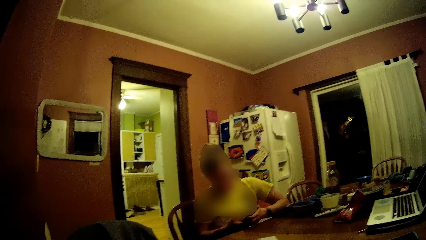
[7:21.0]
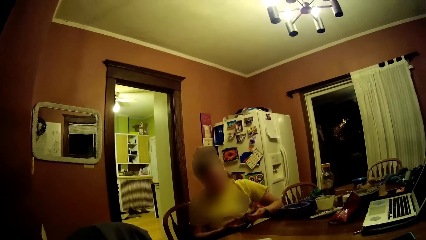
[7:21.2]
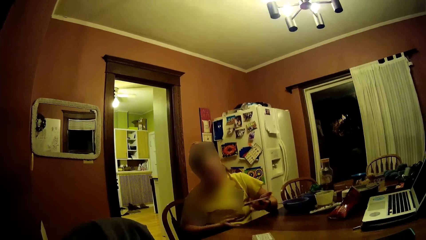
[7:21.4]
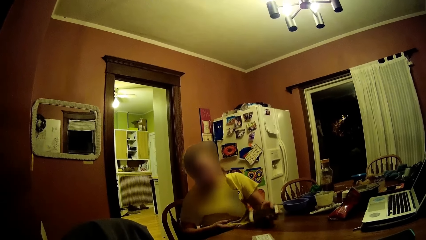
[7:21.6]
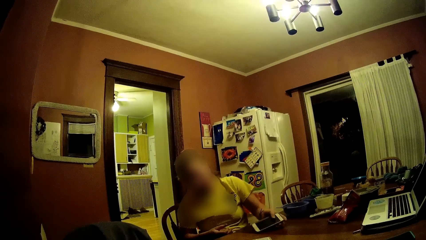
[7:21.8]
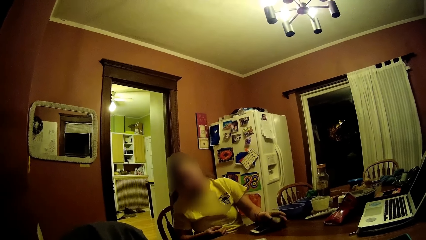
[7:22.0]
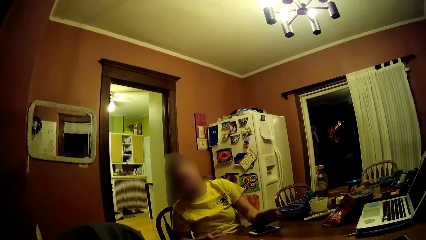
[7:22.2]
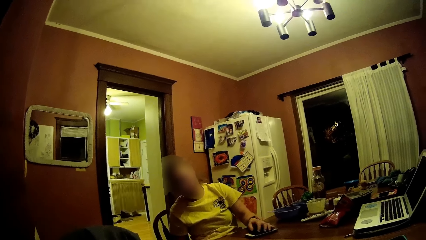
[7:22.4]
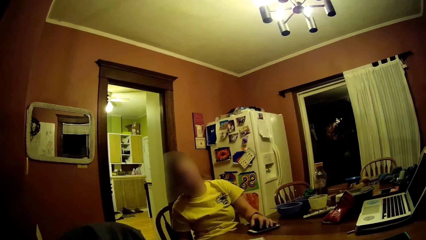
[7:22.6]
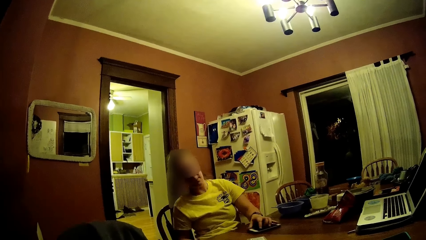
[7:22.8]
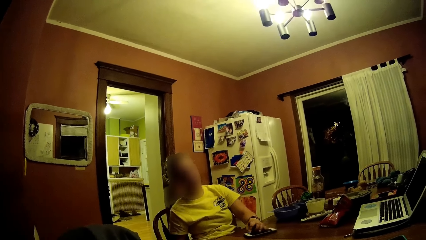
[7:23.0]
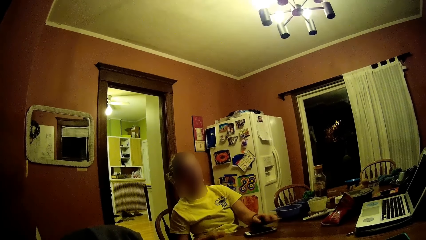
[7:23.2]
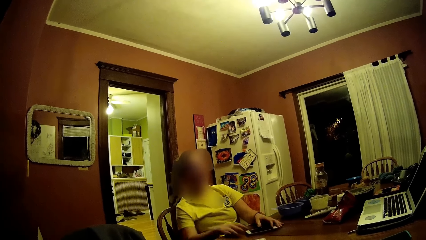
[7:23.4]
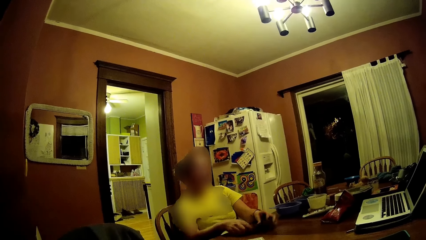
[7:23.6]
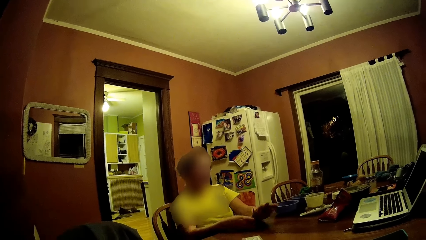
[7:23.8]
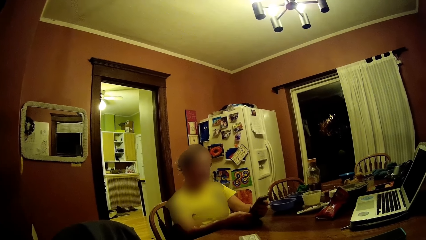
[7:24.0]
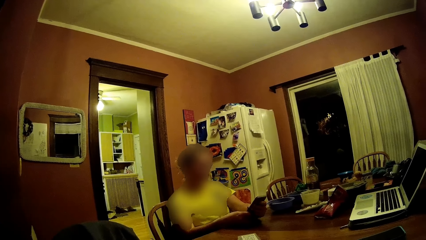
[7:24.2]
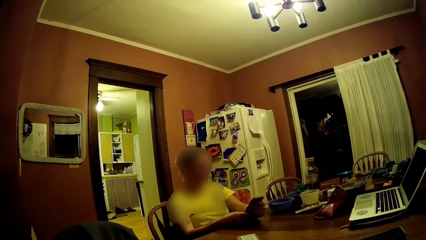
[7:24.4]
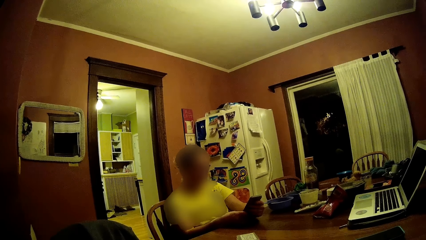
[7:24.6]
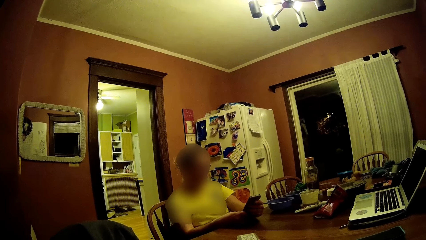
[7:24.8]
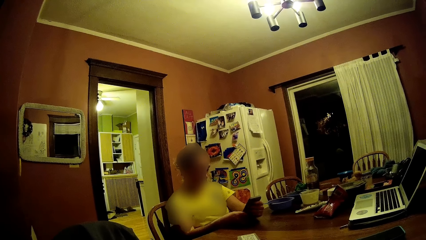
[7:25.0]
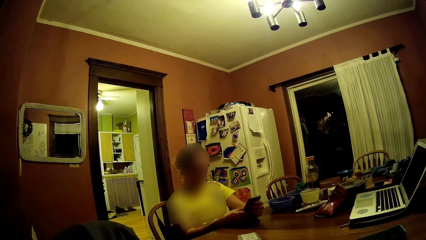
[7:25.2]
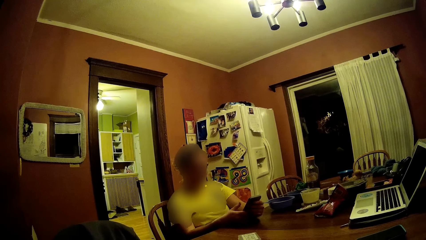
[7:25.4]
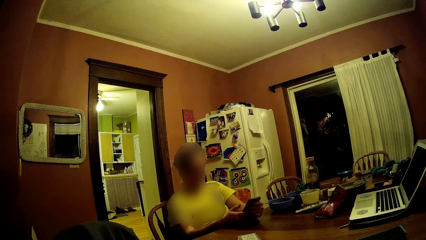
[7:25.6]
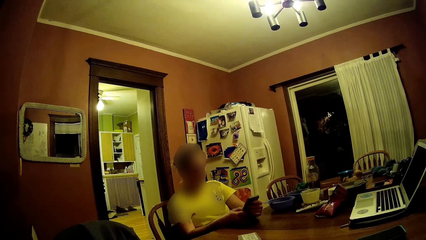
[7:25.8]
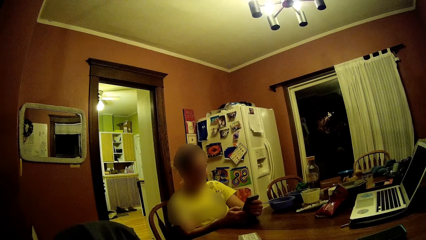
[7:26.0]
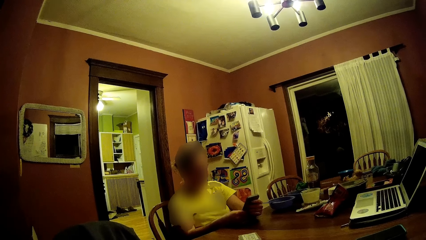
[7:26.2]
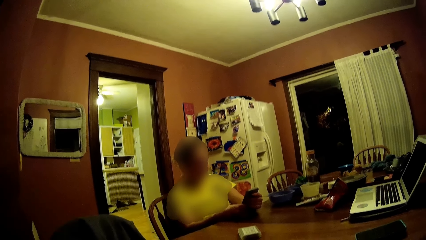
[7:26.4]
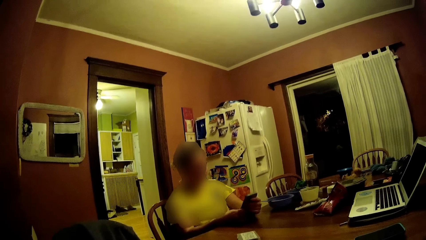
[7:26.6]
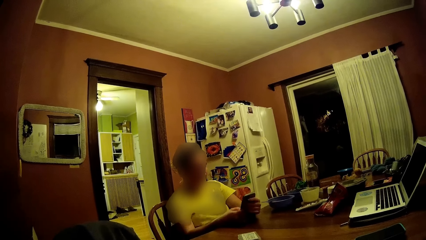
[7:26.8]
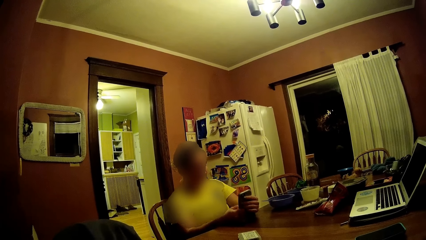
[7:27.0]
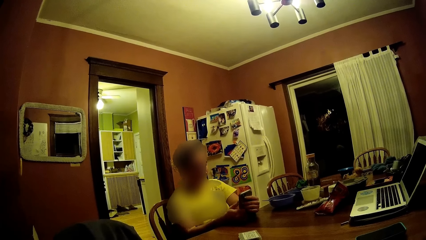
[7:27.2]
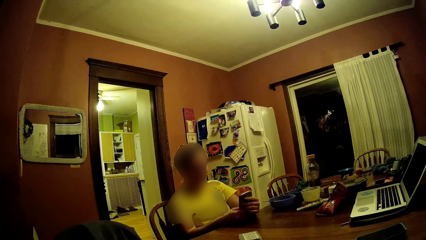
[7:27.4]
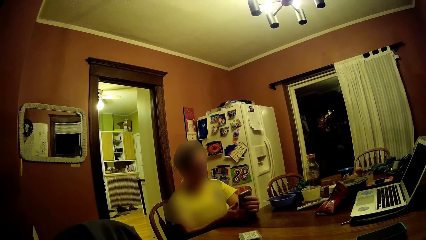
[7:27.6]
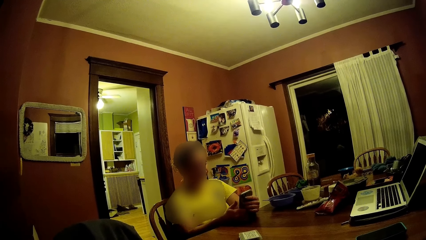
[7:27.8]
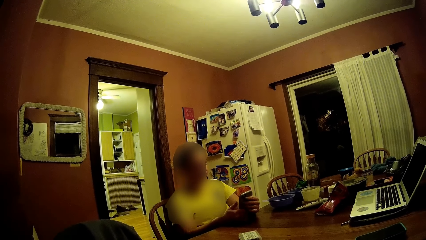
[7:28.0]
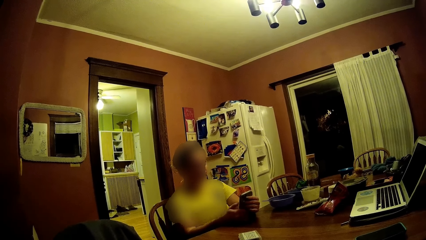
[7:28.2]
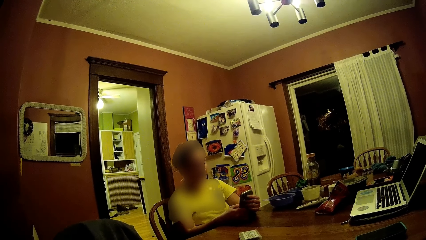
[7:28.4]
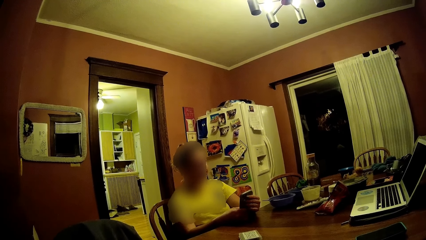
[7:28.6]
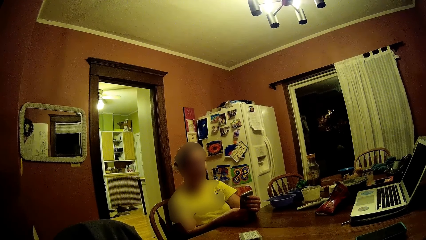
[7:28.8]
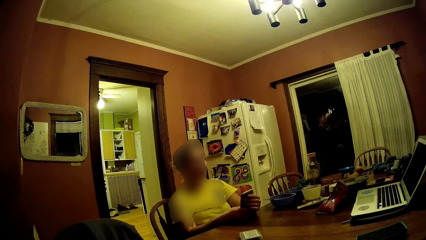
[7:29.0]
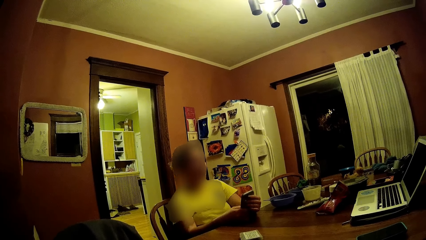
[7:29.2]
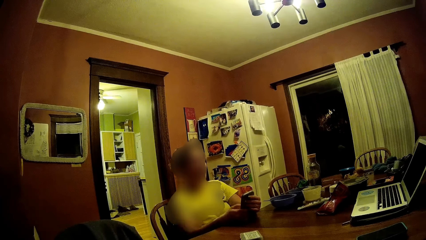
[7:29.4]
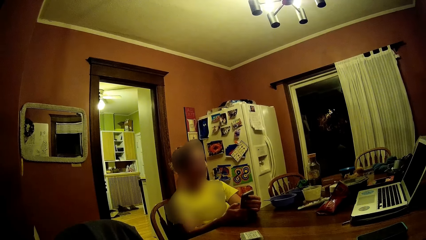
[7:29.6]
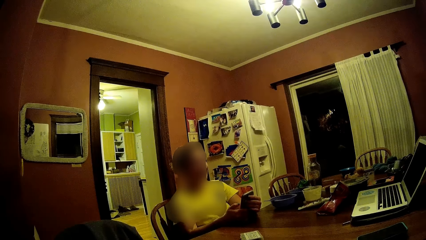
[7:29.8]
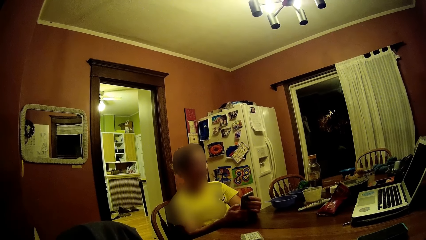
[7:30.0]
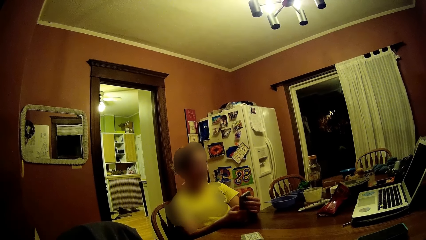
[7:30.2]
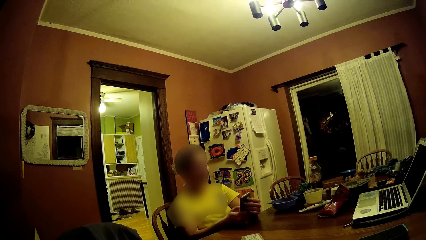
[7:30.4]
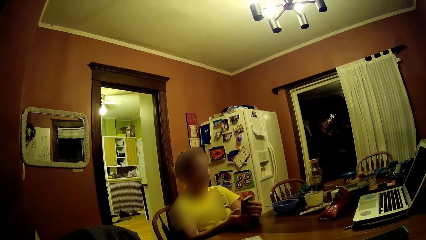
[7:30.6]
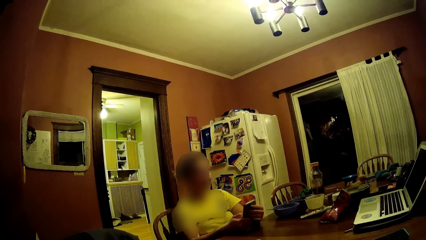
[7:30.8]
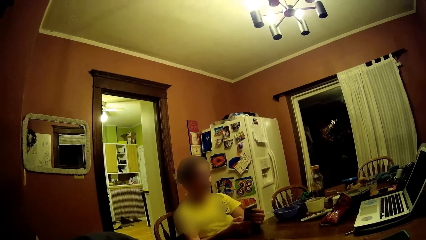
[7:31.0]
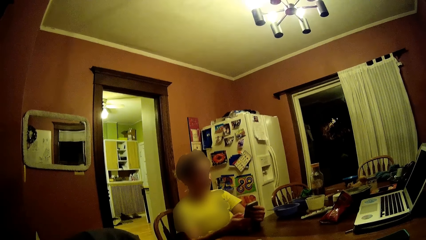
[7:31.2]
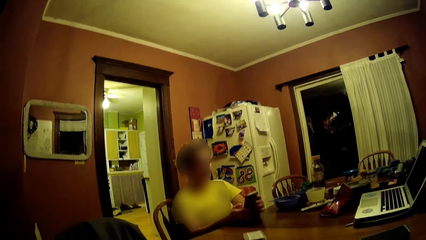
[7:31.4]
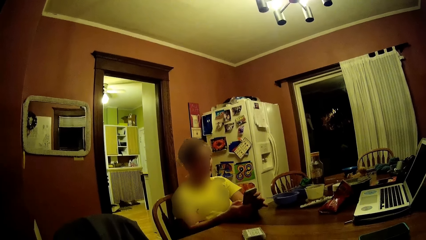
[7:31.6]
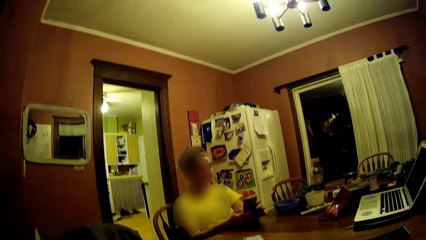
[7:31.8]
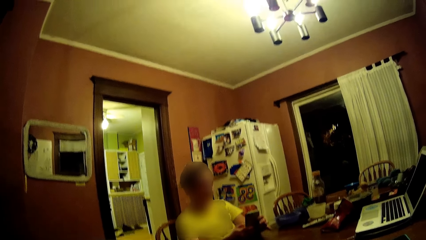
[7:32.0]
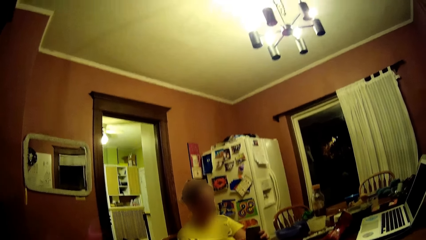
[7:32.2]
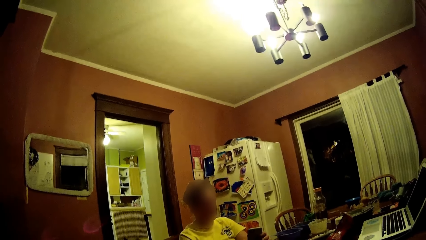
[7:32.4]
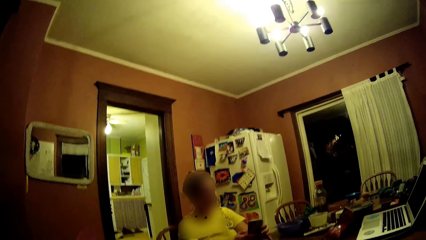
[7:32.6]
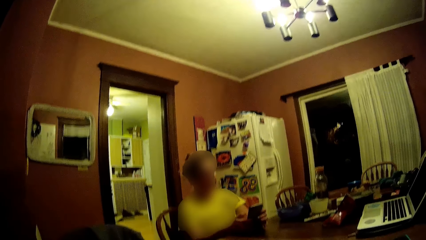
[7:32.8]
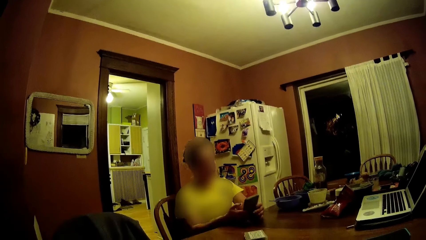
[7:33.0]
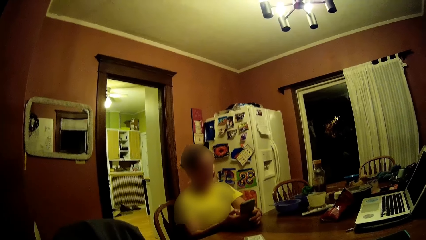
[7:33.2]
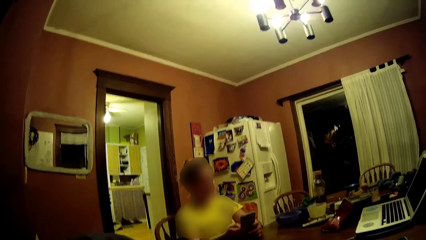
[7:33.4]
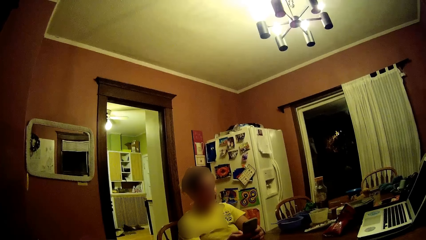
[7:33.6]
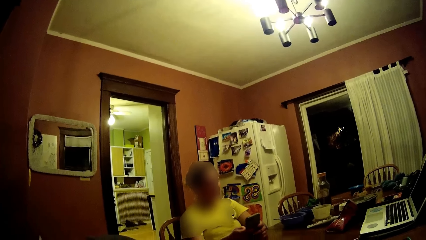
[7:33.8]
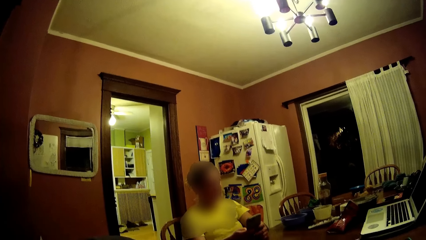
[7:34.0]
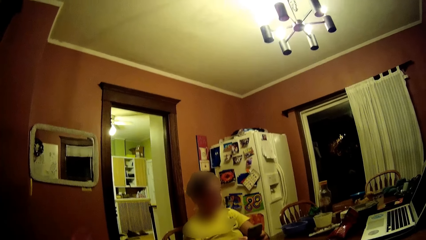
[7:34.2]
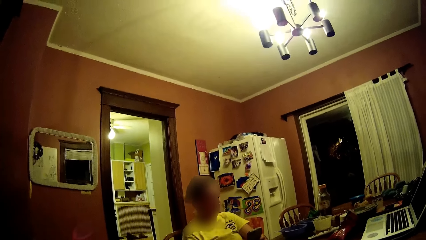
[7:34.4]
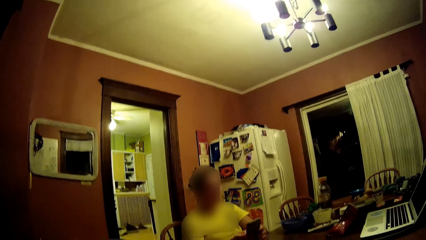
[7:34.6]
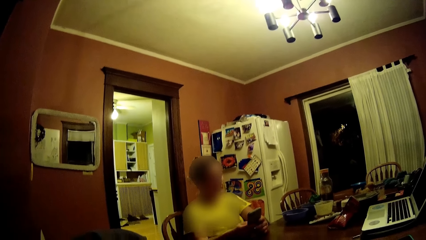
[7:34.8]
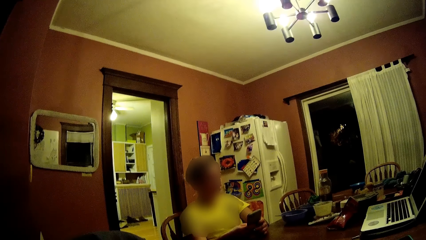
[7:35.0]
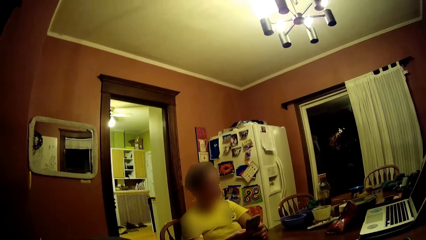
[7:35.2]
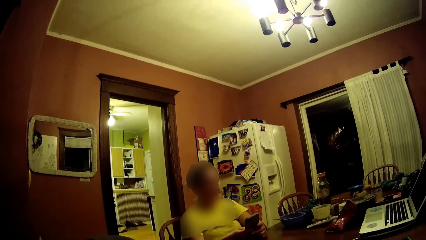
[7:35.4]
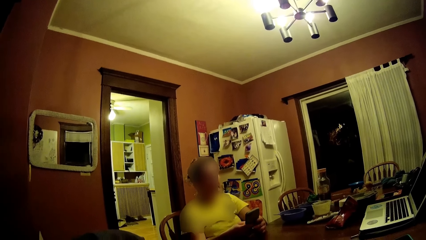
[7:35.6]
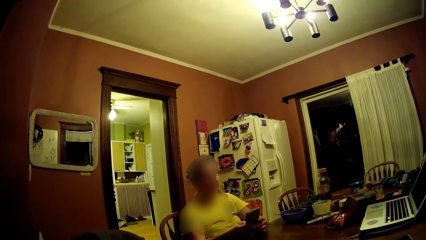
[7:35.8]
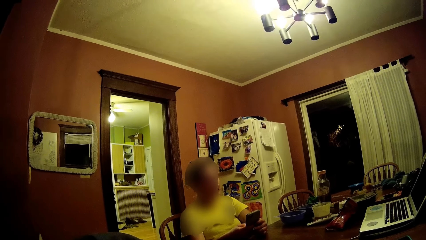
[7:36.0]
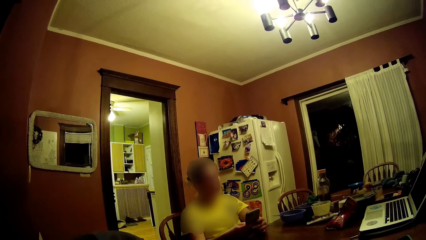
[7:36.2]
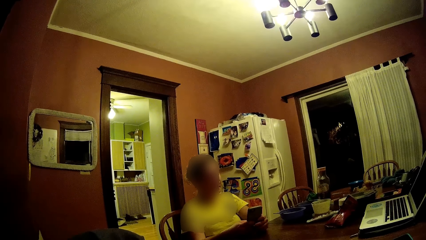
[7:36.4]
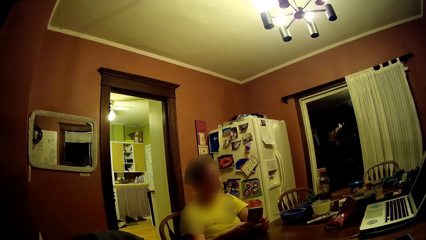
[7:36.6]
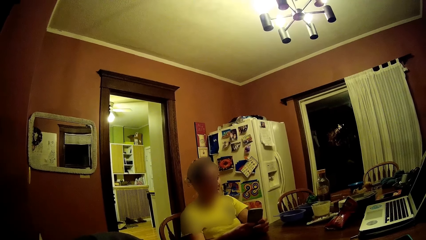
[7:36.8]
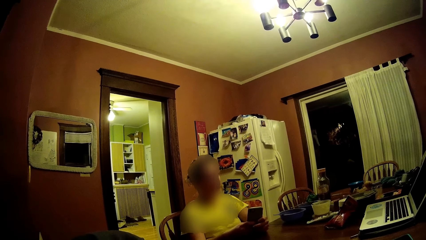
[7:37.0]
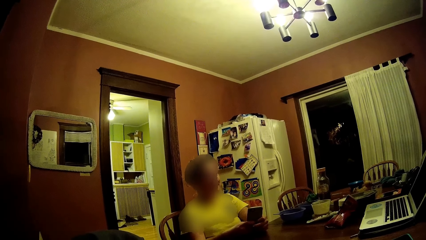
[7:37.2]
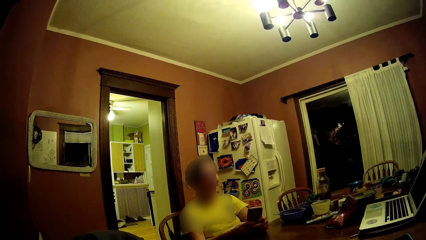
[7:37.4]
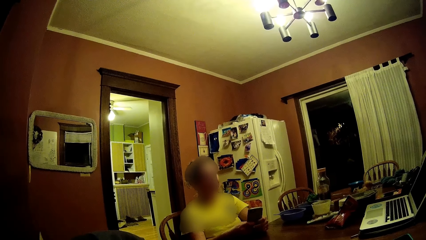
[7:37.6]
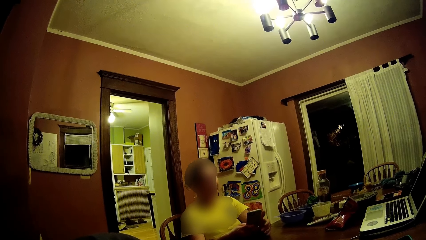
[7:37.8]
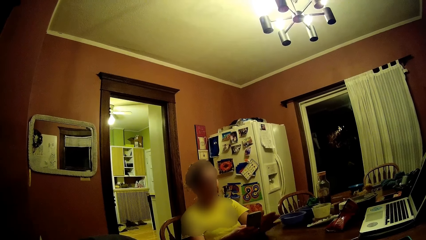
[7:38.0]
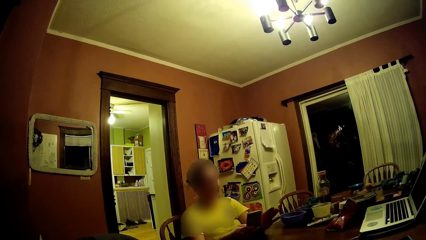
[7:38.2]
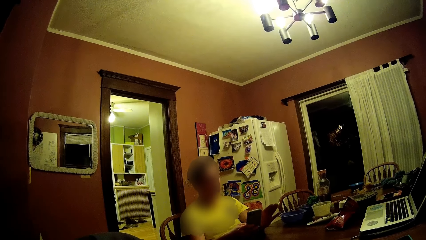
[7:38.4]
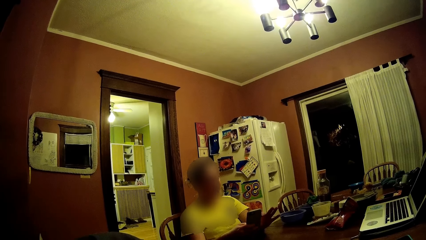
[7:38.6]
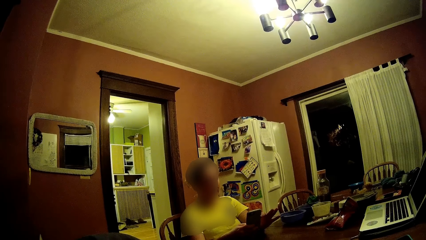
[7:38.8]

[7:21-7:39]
The woman drops her phone on the table with her left hand. The woman picks up her phone from the table with her hands and operates her phone.
